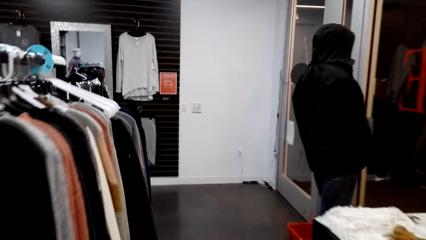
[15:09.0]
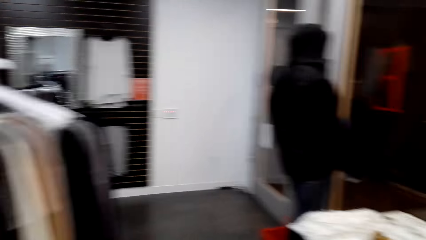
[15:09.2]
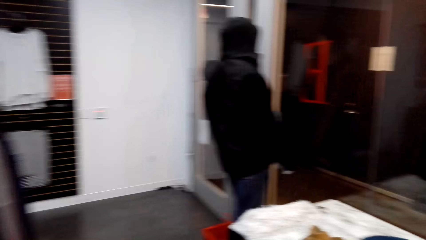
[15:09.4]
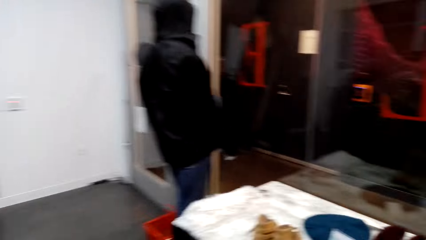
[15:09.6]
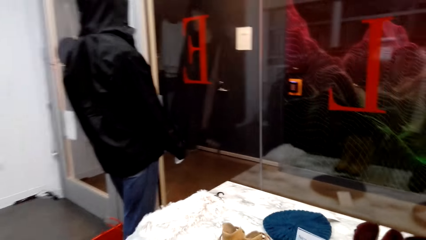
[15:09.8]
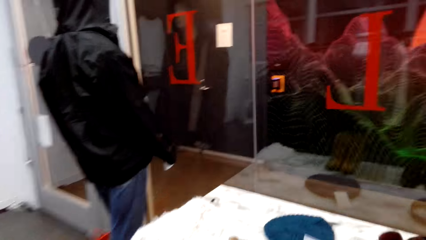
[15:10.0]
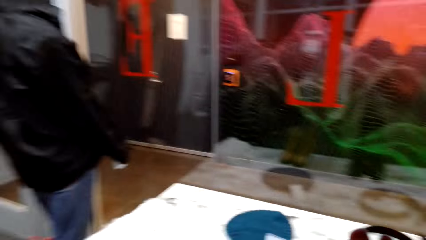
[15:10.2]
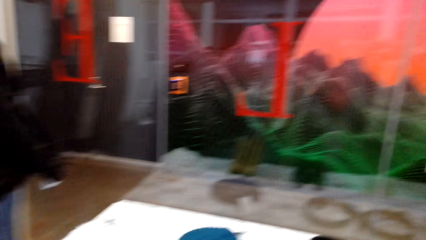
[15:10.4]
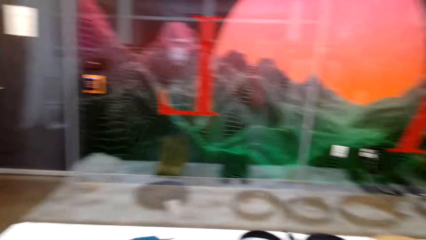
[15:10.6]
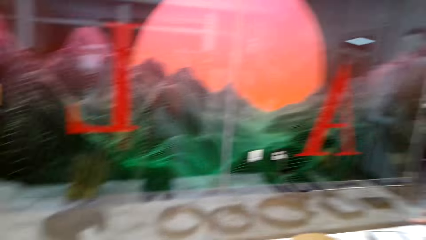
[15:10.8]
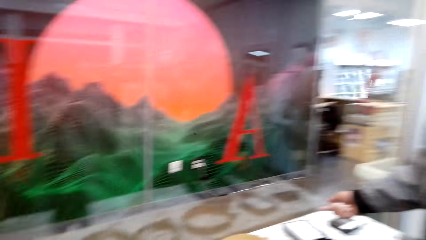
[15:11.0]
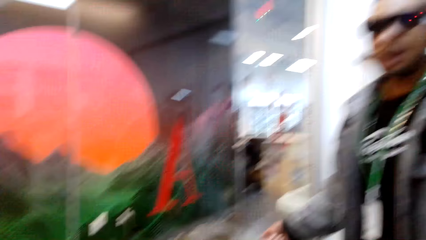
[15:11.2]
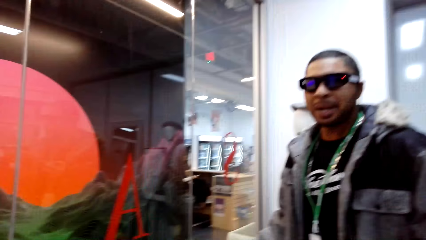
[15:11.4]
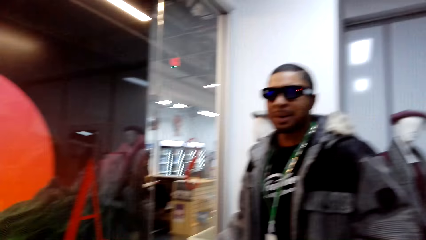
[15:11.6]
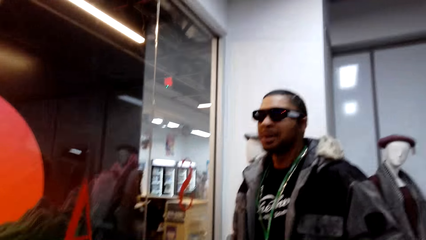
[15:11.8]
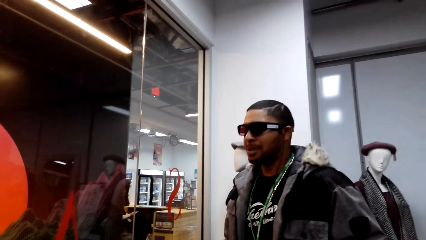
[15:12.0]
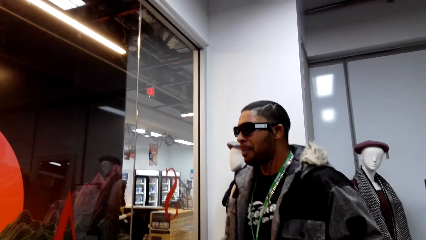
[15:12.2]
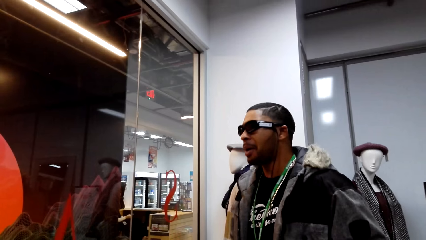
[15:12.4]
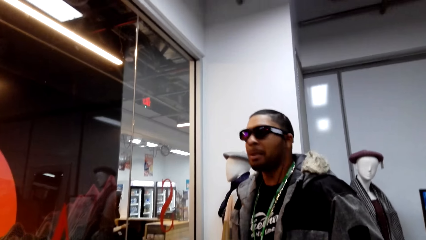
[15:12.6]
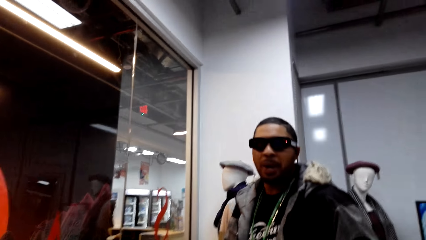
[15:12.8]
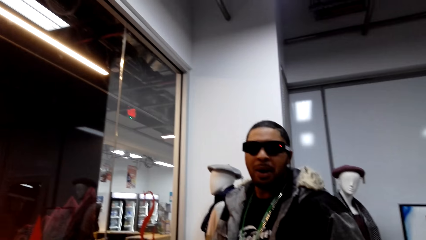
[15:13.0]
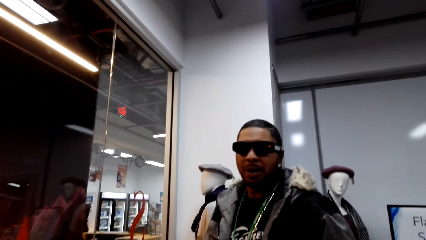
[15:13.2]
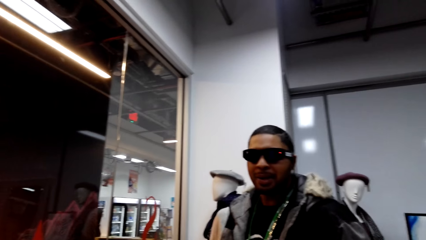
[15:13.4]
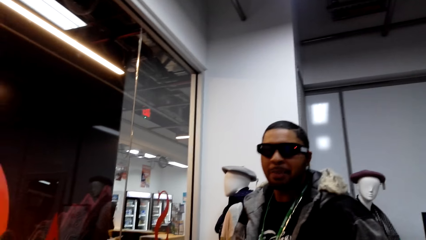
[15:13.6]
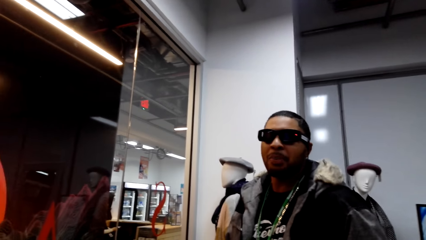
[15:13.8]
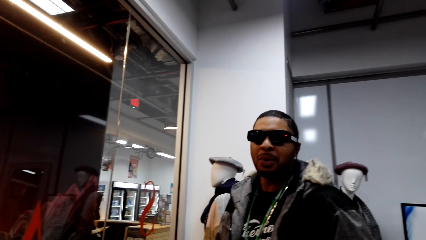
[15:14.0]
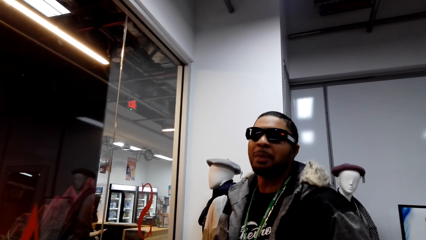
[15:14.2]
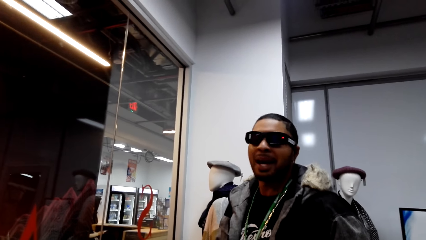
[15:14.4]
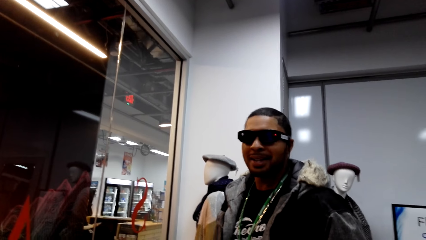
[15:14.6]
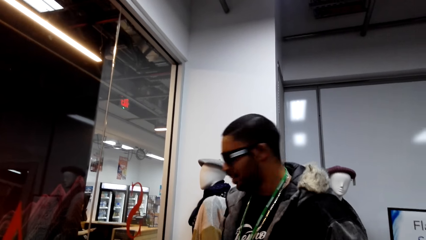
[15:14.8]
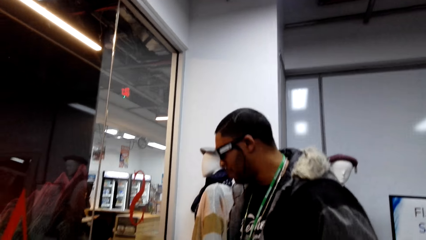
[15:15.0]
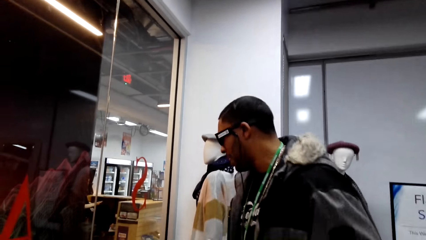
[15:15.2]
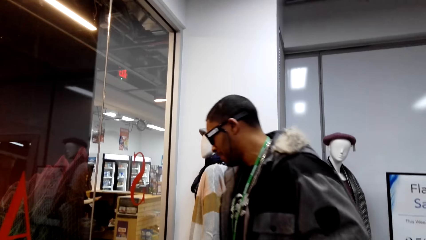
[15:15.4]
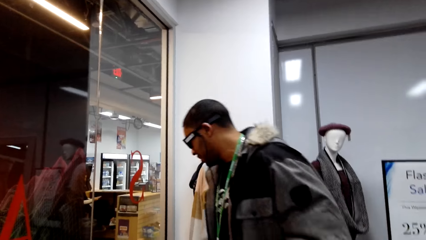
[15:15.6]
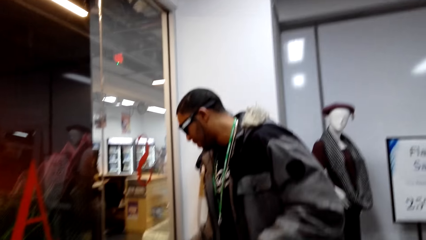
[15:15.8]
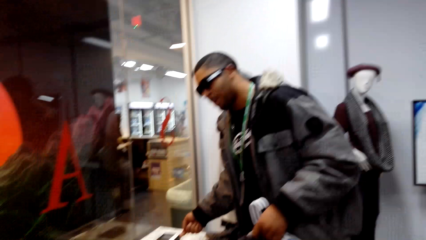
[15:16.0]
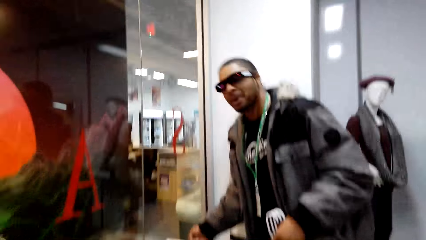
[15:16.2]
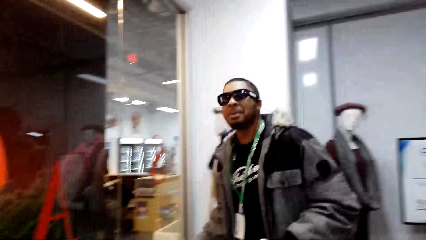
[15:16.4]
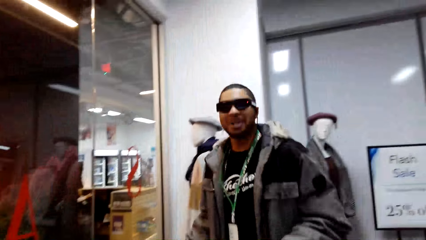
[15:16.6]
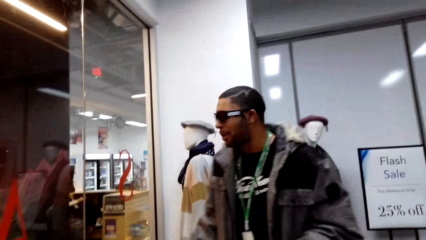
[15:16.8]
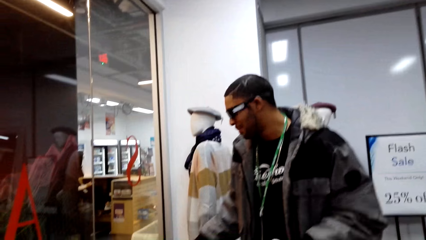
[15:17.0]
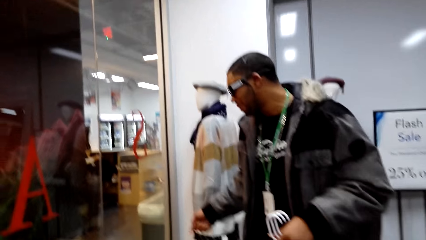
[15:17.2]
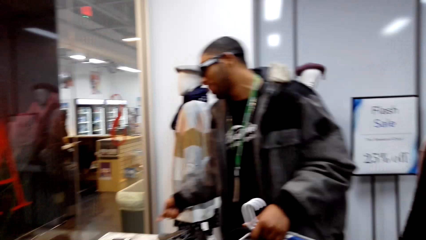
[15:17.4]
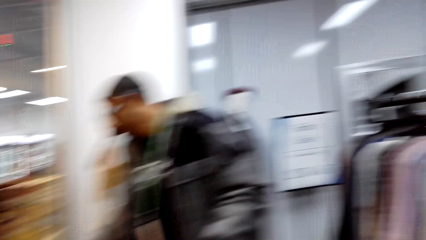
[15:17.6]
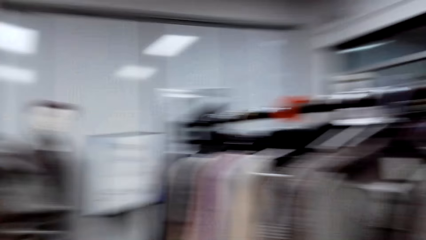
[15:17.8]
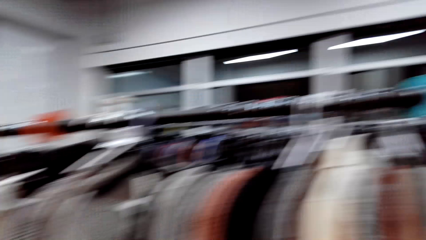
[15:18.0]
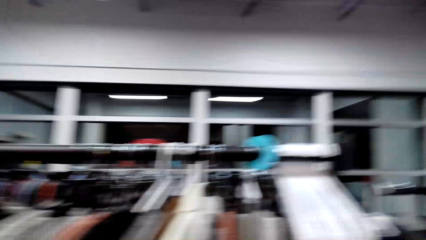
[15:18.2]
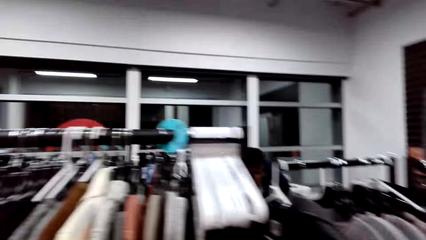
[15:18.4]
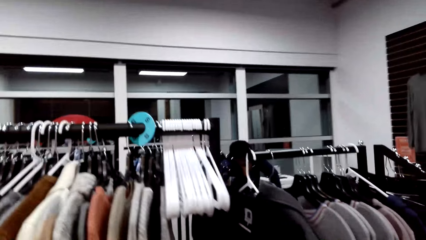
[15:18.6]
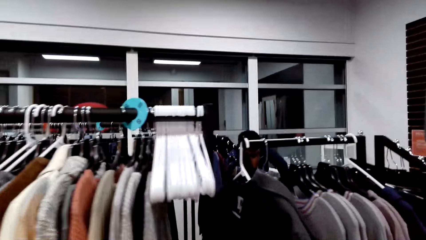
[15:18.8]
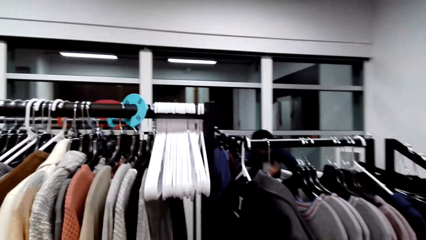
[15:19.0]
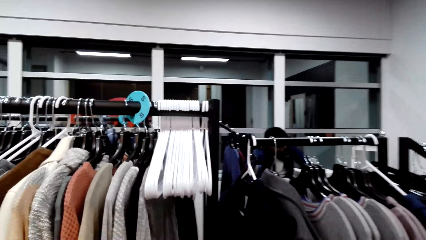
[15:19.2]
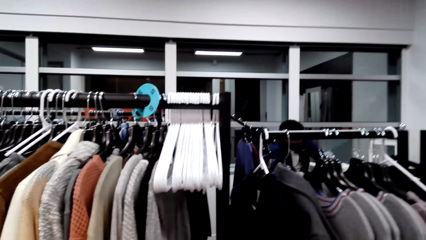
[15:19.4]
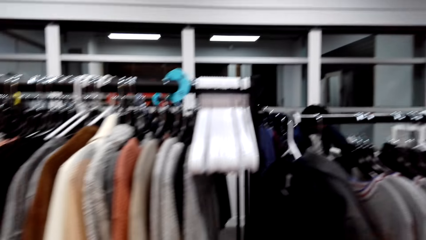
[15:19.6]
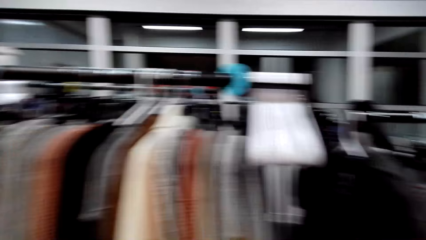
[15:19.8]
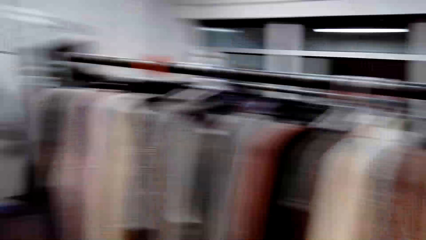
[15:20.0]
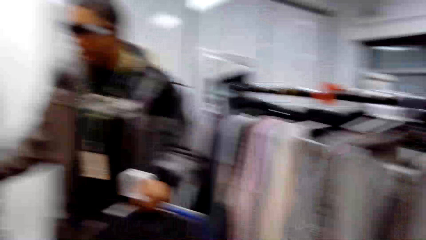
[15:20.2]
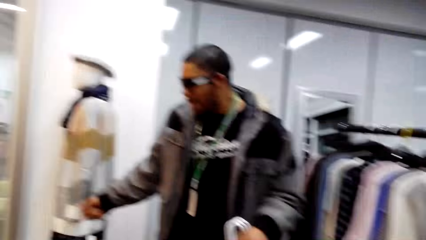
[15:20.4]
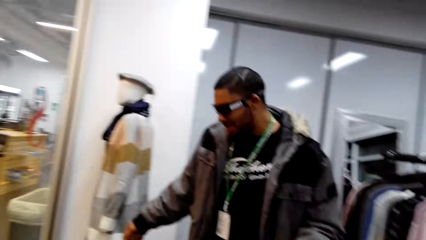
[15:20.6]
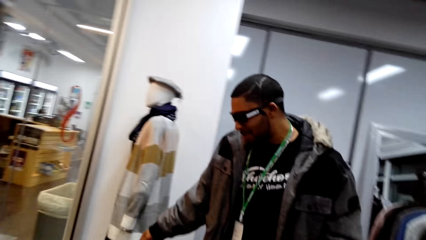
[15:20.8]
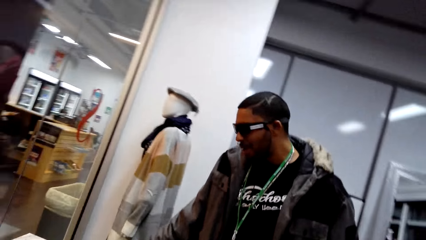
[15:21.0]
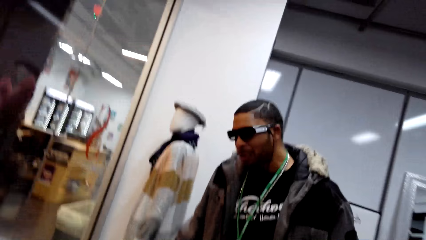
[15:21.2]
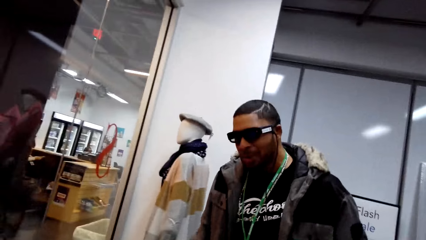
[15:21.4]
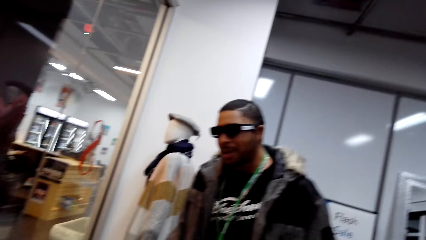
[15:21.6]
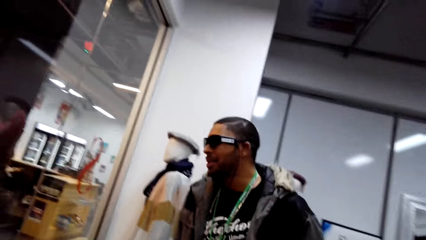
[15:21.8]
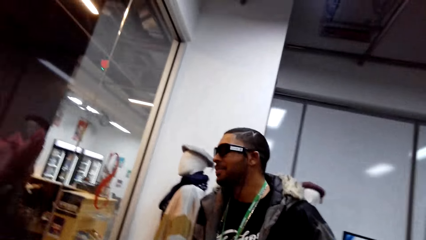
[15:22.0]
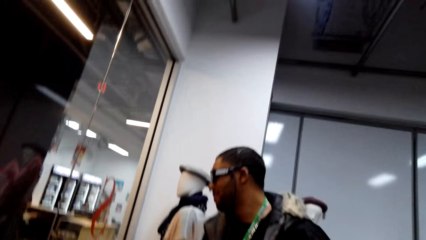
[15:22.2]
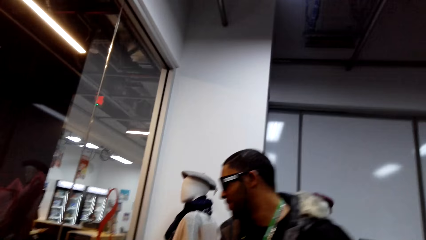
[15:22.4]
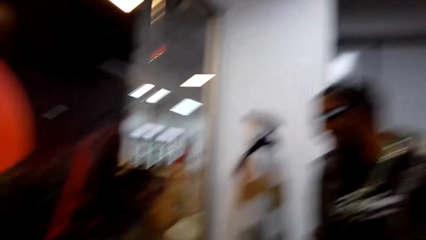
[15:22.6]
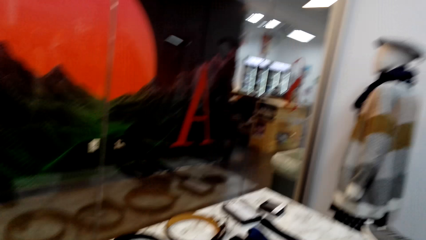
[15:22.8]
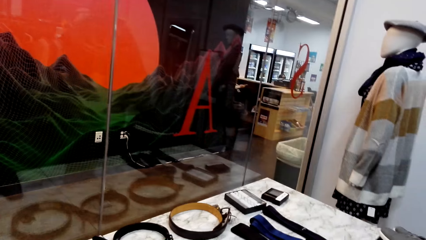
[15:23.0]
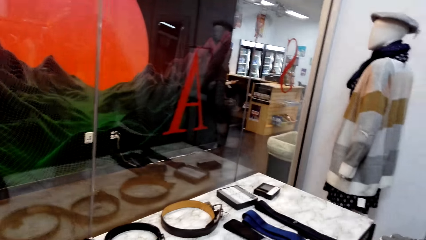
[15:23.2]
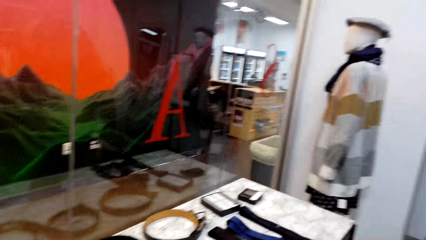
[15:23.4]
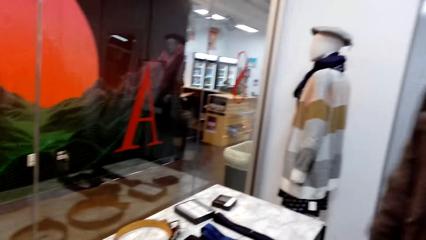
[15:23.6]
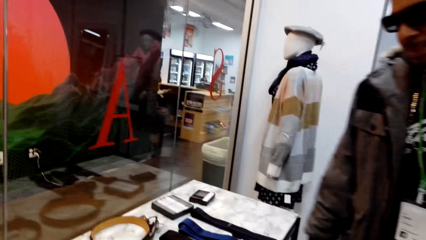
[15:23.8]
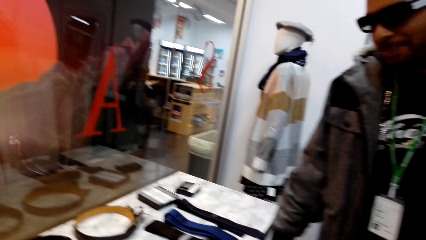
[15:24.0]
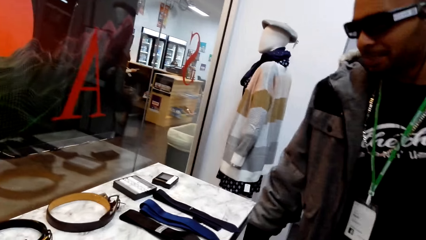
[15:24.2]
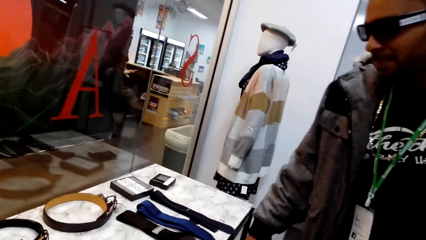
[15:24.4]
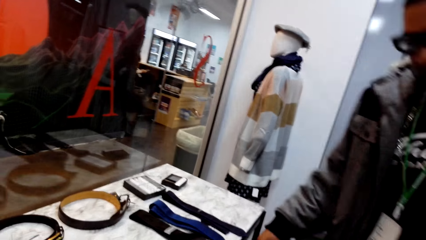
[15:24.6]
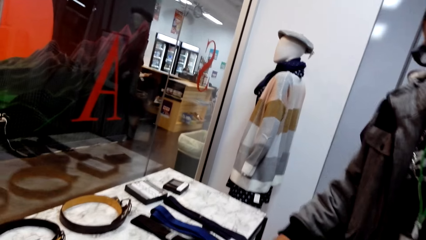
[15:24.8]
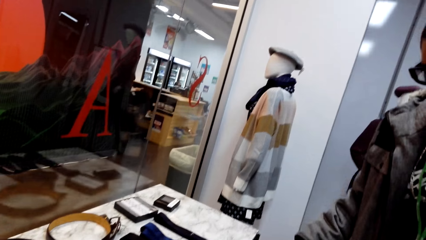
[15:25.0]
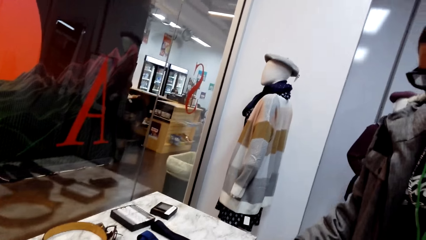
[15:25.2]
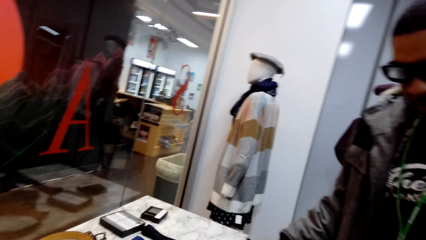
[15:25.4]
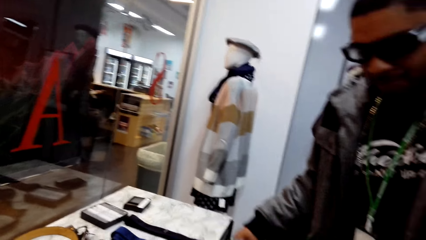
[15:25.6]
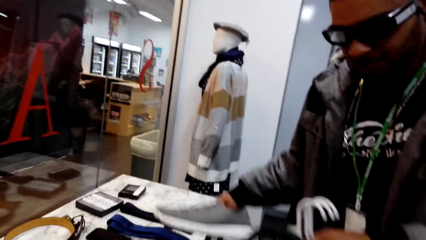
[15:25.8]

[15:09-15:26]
The camera wearer talks with a man in the store. They look around. They talk to another person.
